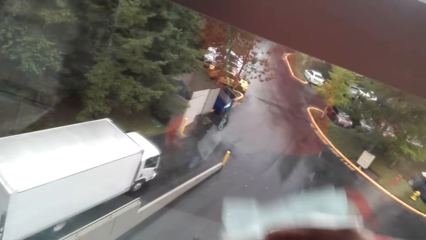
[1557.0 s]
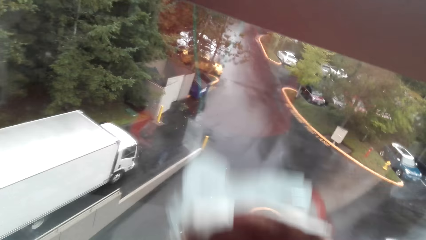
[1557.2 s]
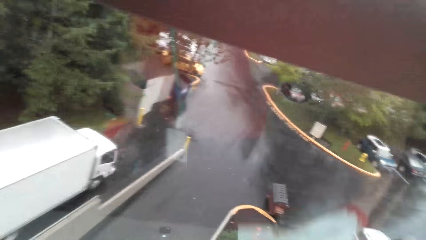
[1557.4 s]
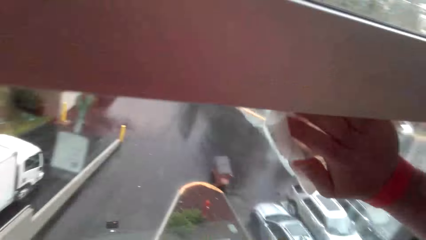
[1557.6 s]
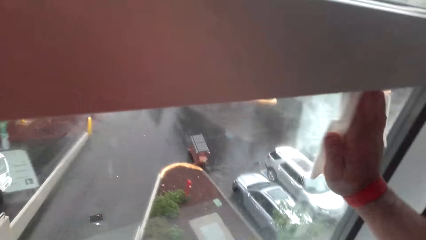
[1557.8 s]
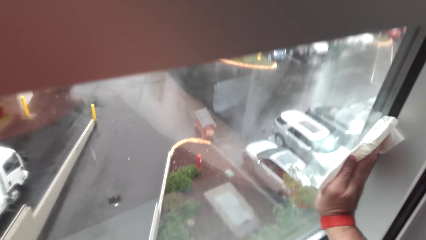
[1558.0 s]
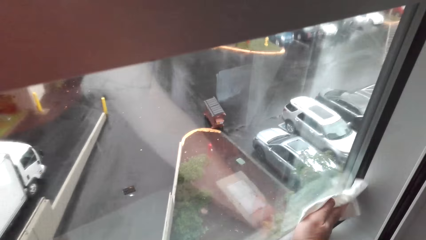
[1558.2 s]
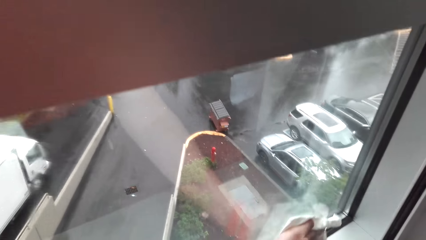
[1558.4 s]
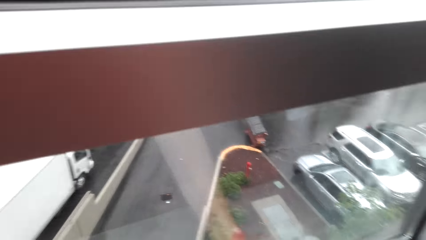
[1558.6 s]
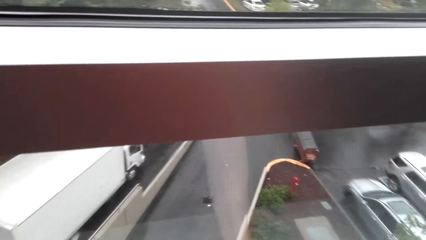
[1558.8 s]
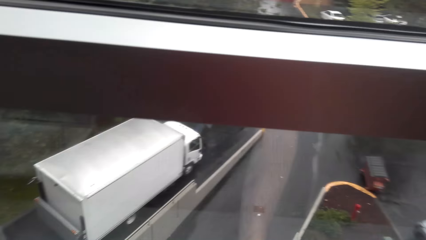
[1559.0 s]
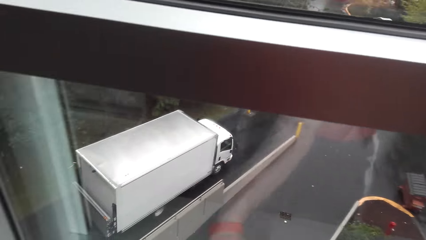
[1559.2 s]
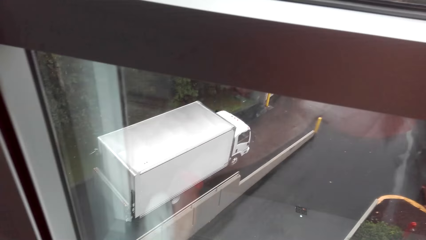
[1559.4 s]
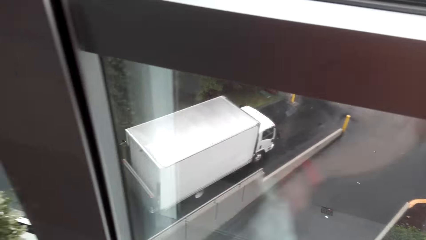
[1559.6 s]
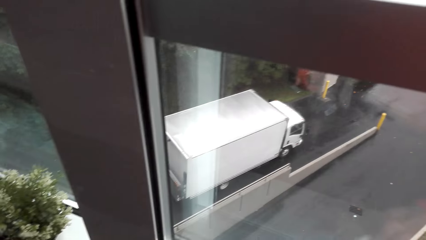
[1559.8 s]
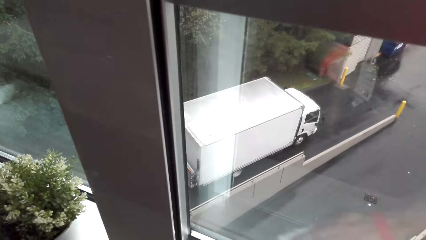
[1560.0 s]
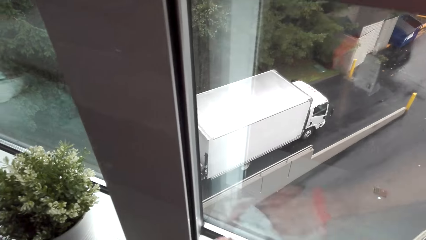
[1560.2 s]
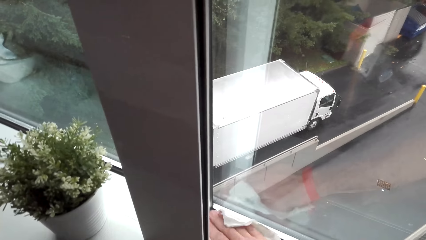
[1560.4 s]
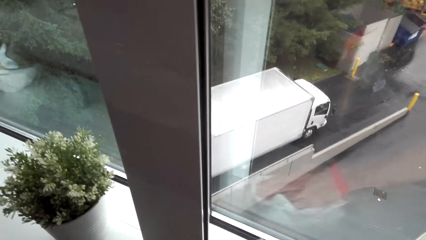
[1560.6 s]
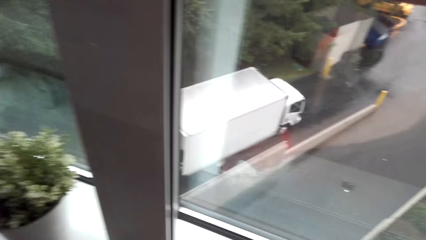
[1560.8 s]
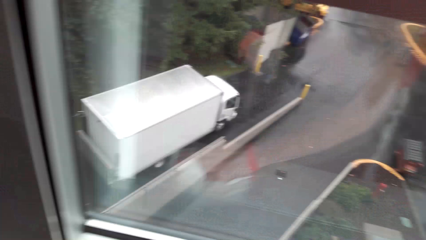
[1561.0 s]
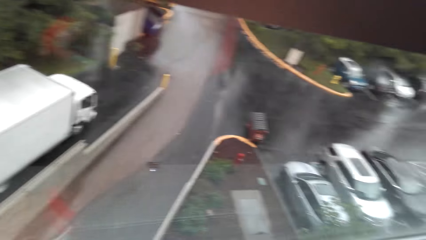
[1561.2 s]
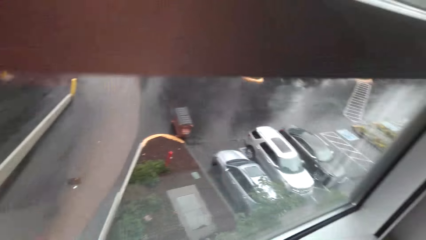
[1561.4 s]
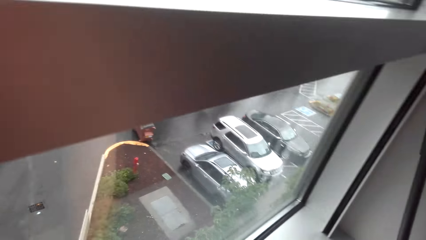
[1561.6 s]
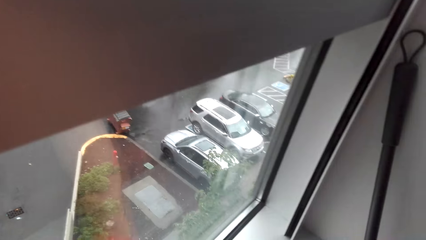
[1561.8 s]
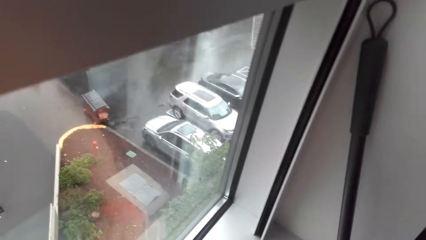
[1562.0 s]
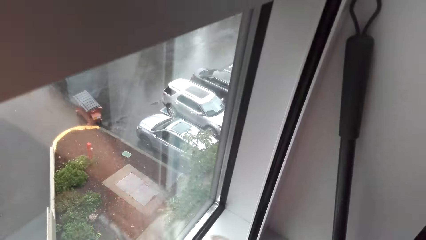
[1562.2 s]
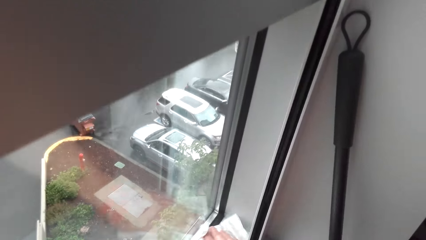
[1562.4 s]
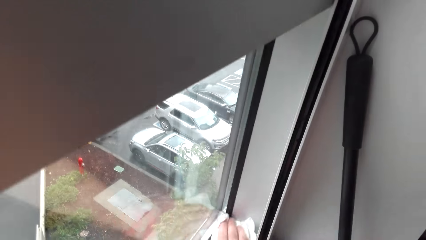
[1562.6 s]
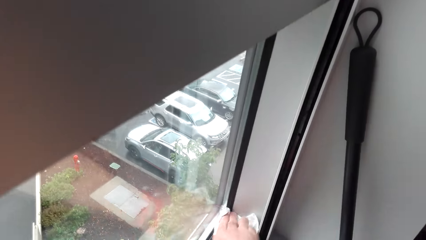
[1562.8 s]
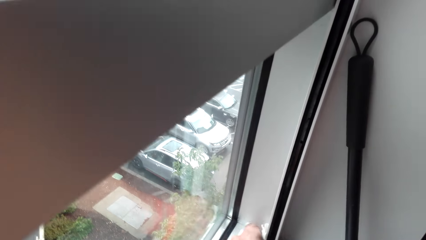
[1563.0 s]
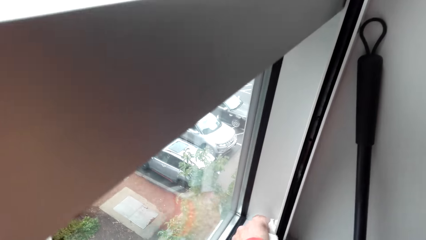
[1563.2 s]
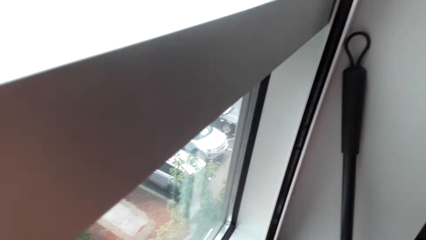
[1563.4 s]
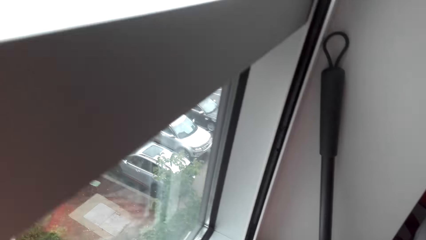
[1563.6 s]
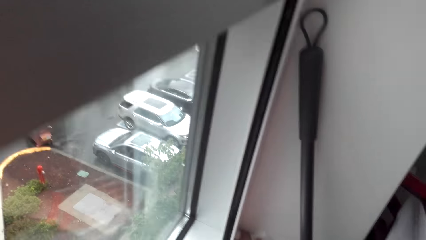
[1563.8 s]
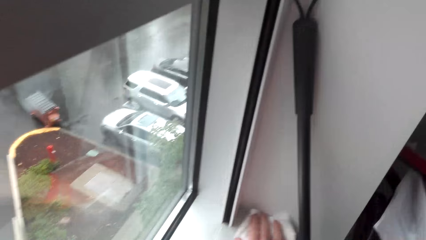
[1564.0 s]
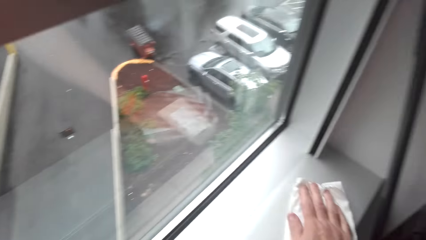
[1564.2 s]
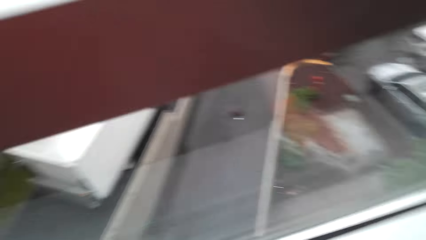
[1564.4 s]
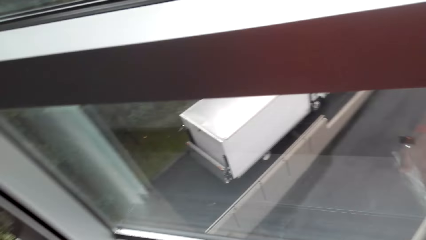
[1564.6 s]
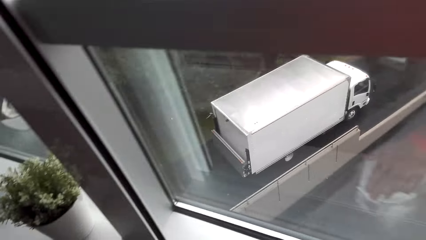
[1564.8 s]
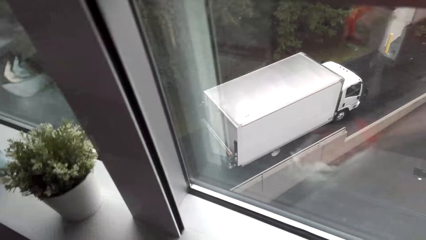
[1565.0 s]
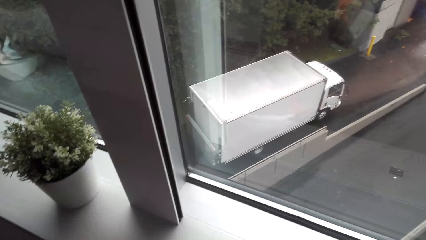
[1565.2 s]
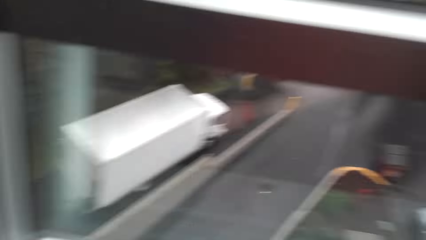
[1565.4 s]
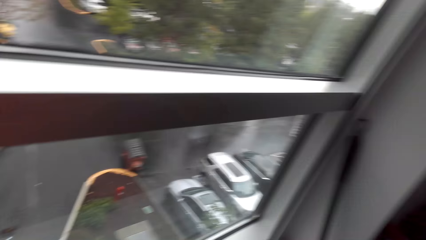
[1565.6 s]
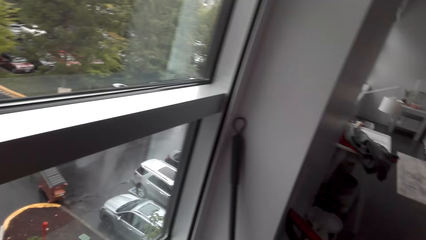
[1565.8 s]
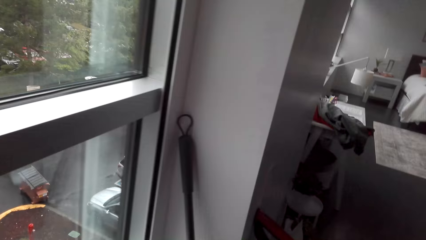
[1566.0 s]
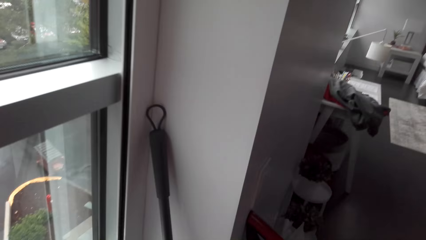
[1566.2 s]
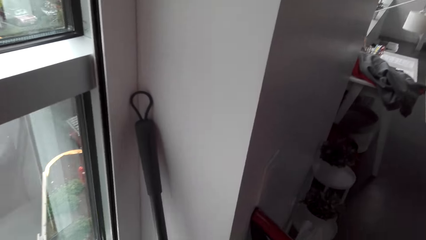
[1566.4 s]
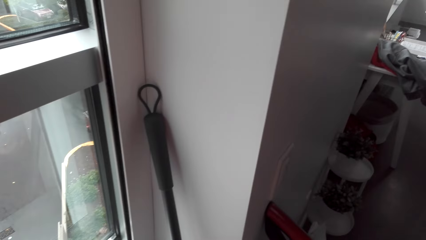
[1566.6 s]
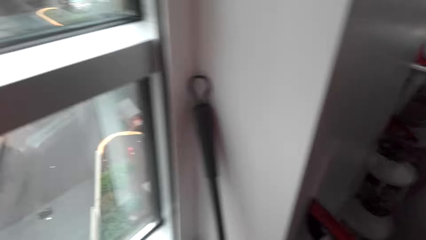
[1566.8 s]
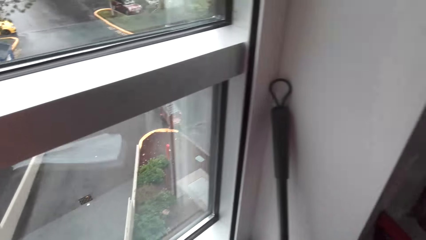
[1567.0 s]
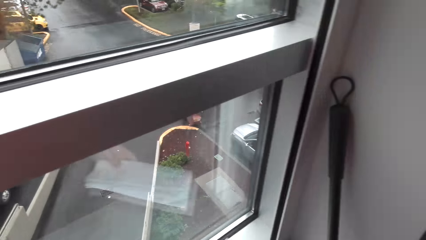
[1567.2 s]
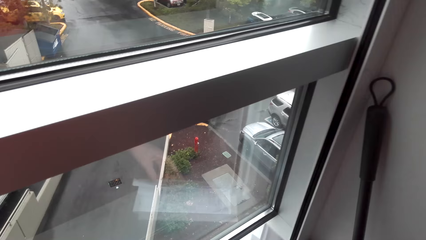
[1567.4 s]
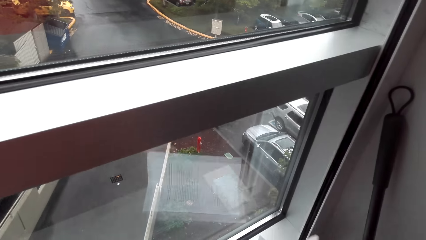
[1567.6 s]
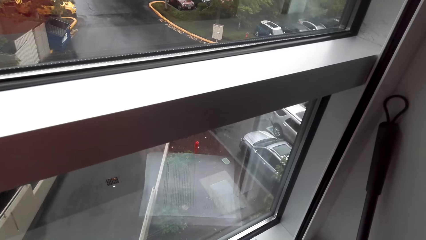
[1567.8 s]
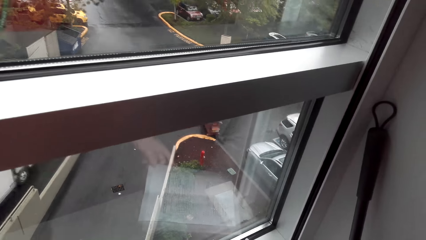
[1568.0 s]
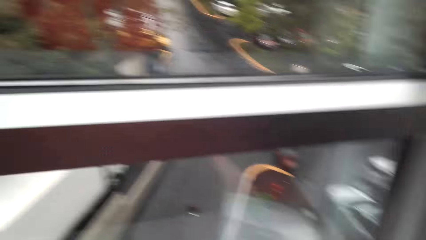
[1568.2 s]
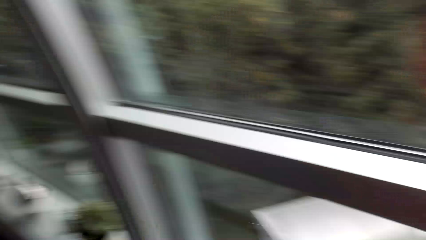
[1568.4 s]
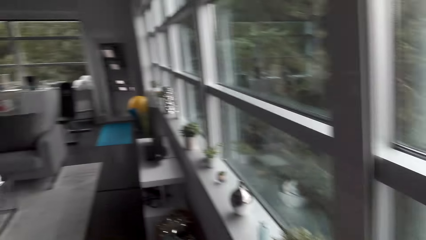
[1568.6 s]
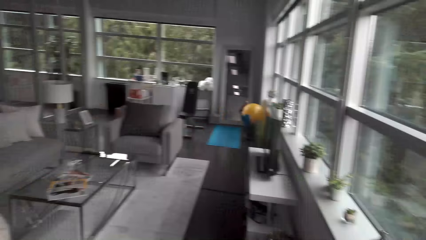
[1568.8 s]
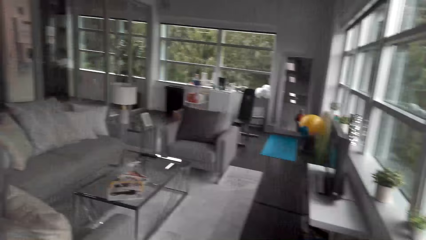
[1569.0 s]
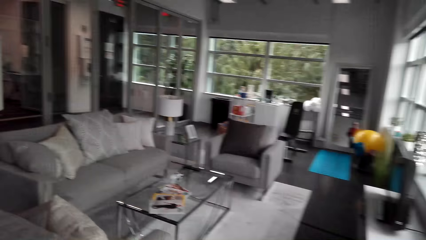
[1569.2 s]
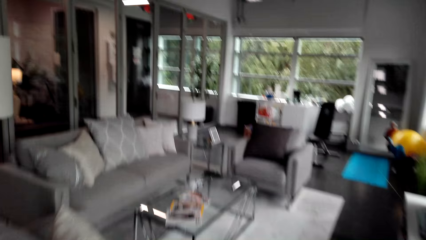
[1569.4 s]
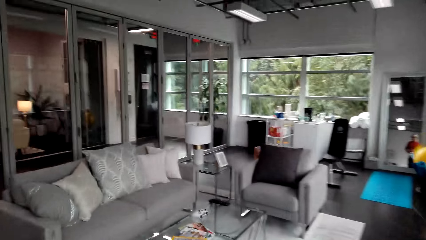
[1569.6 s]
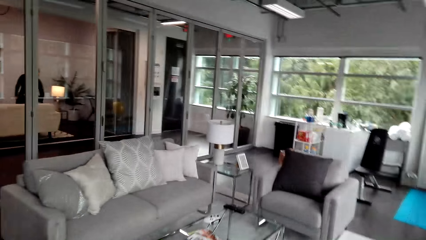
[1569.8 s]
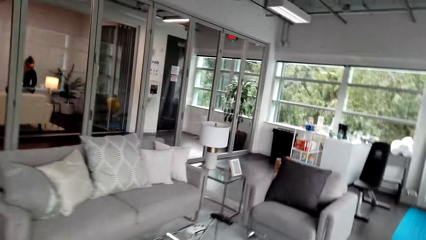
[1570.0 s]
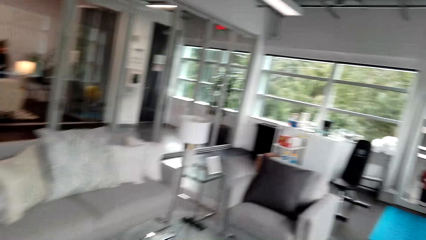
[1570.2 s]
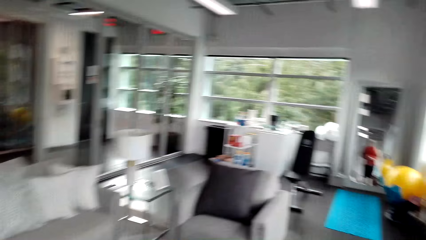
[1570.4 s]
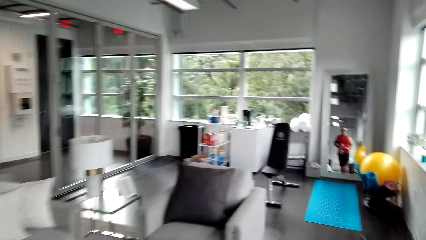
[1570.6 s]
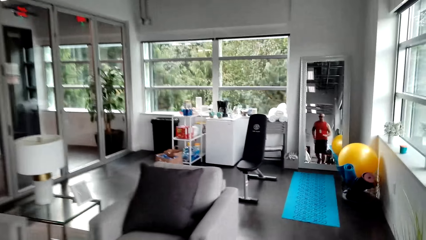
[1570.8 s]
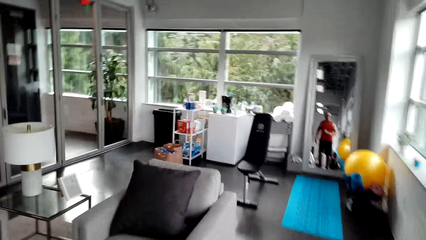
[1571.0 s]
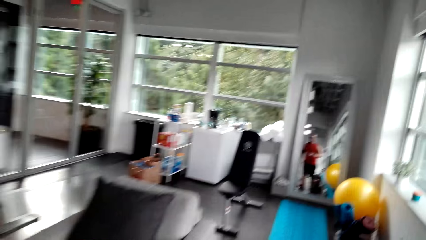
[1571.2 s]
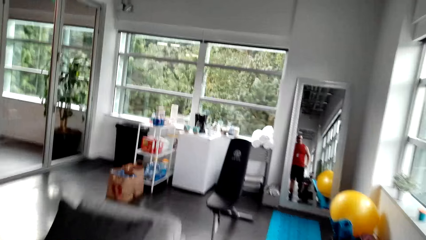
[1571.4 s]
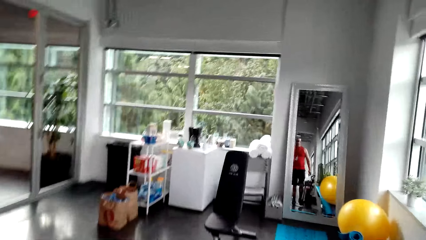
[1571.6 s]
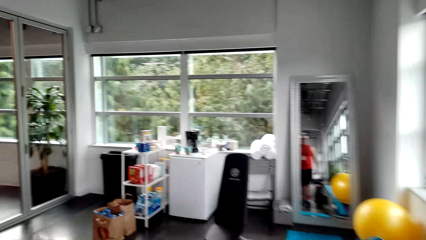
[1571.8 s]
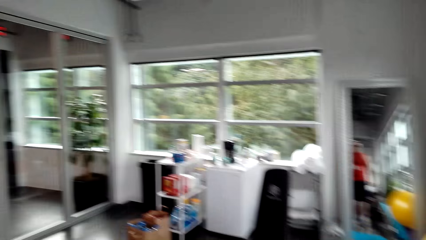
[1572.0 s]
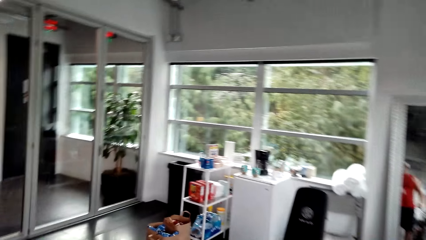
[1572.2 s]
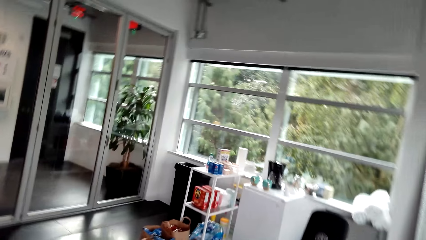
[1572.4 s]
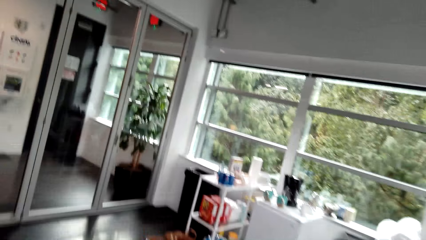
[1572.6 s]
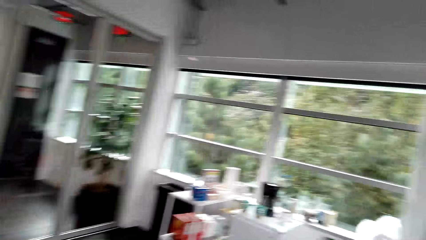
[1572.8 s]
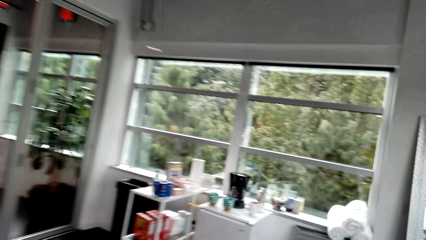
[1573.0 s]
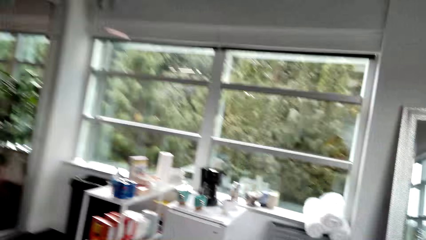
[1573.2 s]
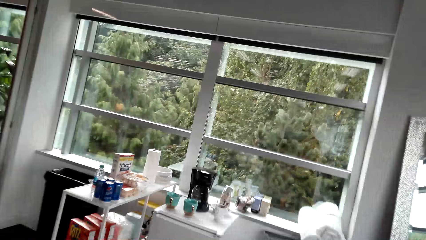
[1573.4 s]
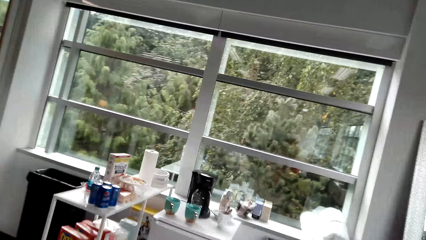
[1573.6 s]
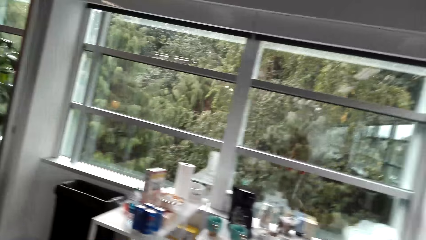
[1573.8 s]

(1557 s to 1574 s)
The camera wearer wipes the surface. They place a paper on the surface. They walk to the table.
